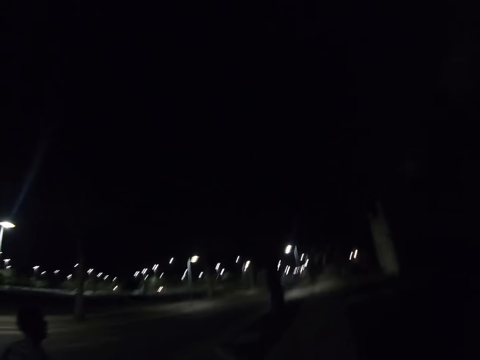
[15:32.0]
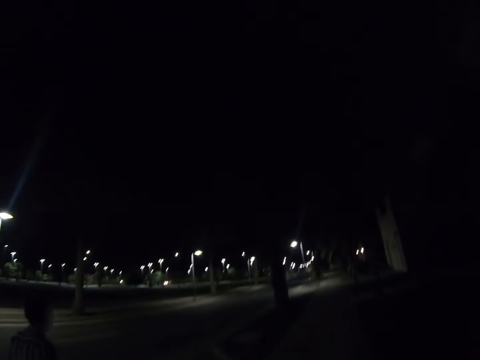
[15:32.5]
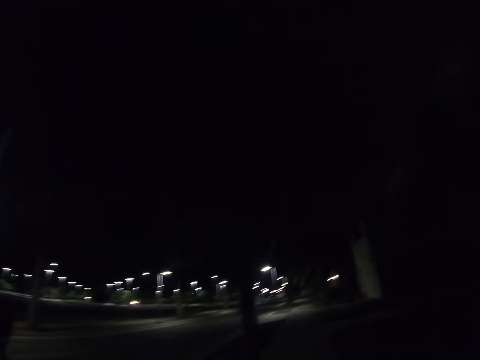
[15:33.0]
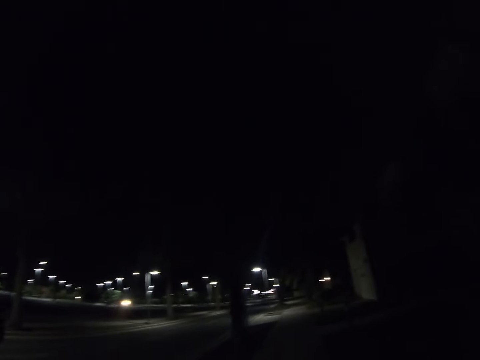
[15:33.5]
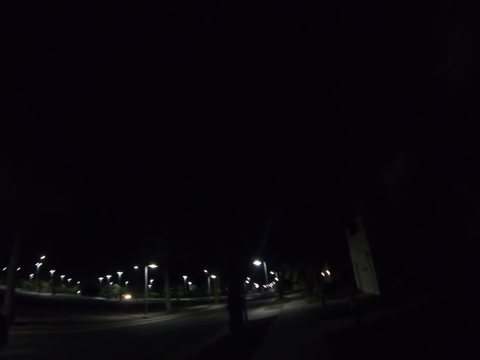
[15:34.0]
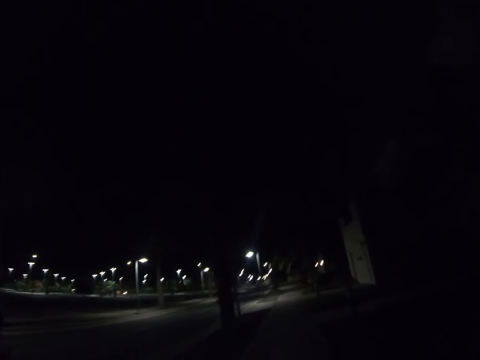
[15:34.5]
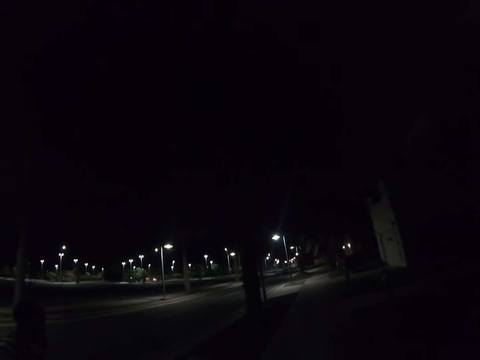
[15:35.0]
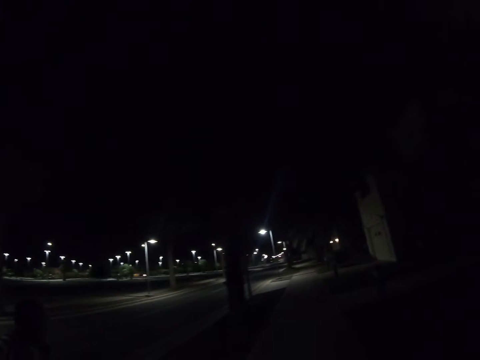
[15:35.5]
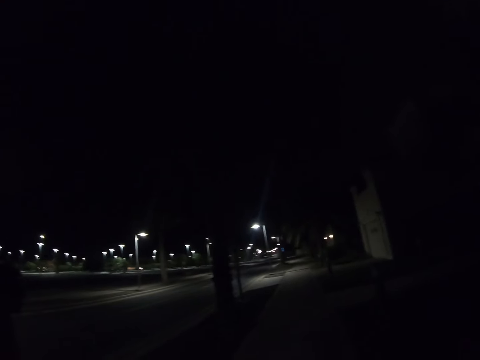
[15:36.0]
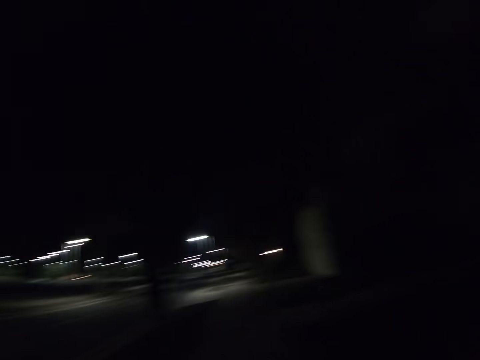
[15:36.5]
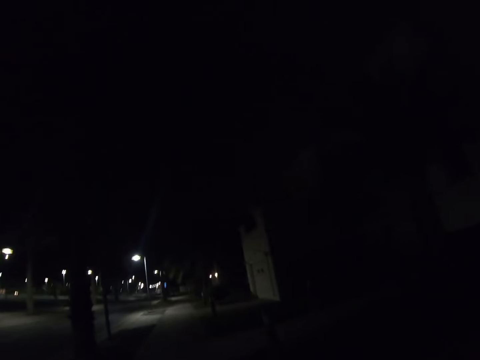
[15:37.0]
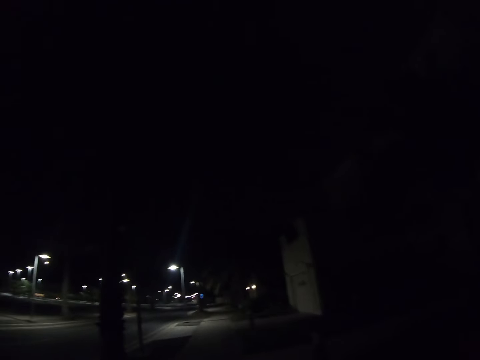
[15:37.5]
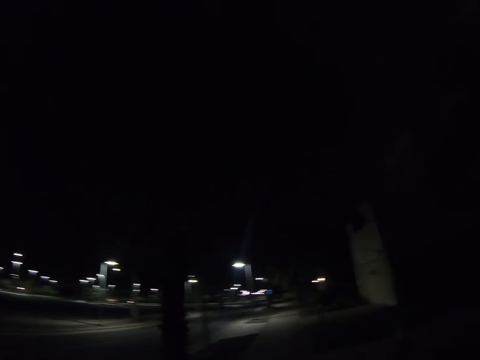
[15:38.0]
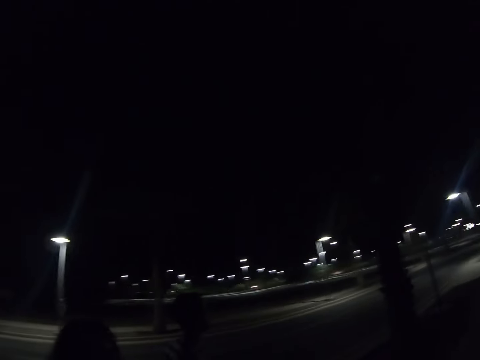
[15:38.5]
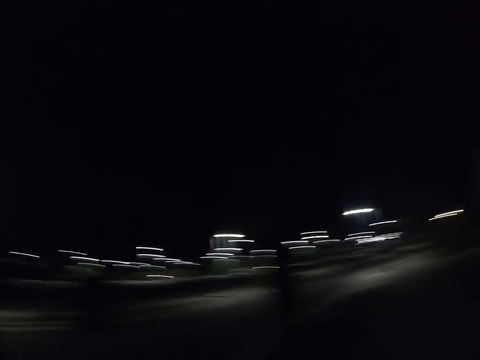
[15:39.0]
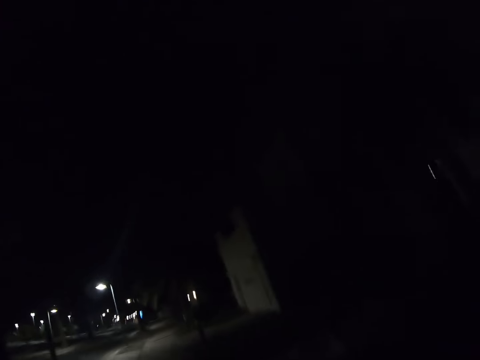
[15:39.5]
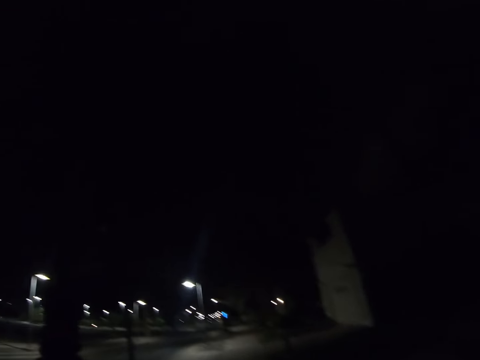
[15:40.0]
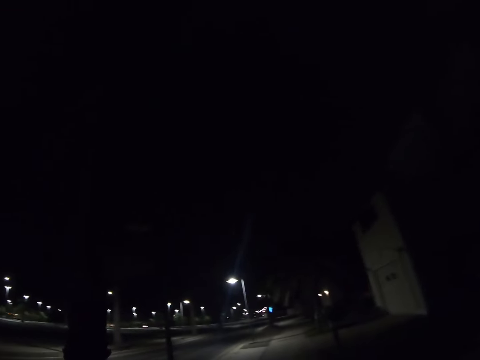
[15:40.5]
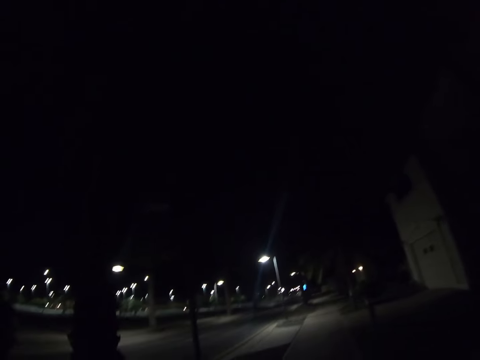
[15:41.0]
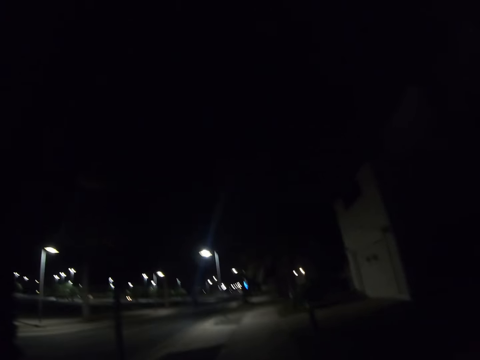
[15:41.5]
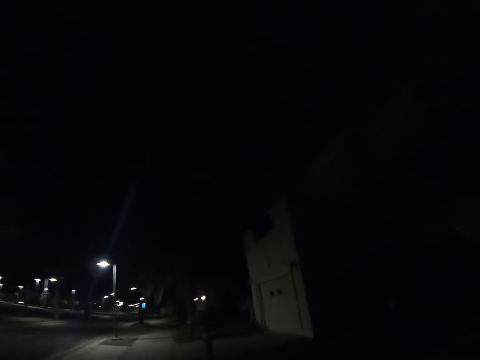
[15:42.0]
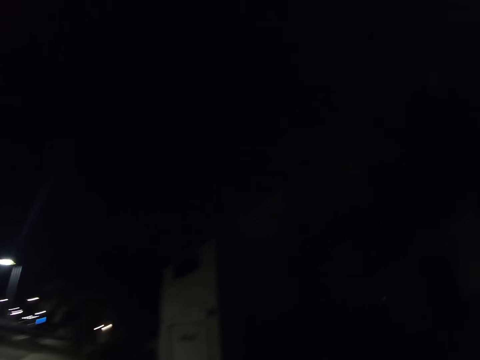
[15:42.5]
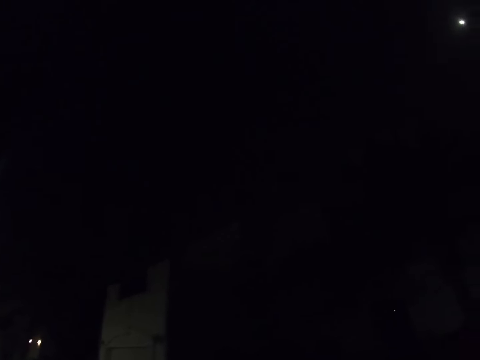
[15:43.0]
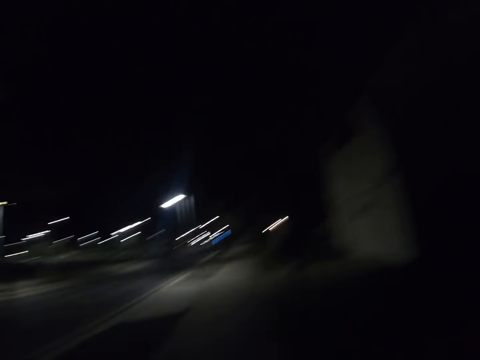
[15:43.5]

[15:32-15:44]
A man walks on the road. The camera wearer walks on the road. The man walks on the road. The camera wearer walks on the road. A woman walks on the road. The man walks on the road. The camera wearer walks on the road. The man walks on the road. The camera wearer walks on the road.

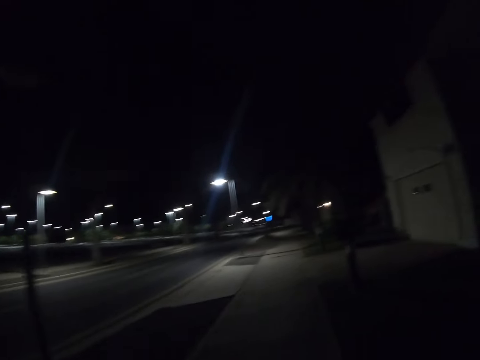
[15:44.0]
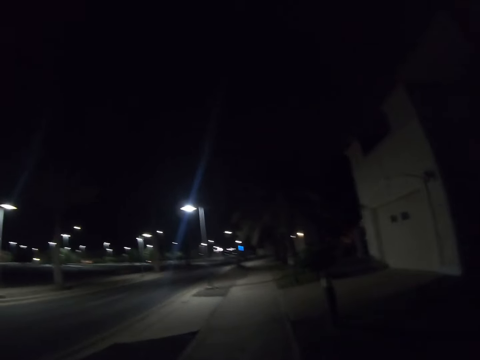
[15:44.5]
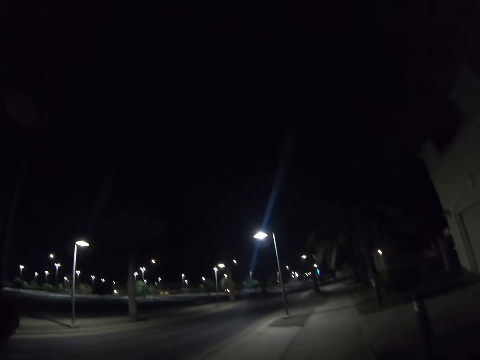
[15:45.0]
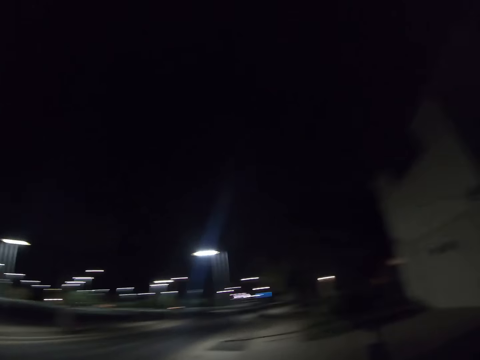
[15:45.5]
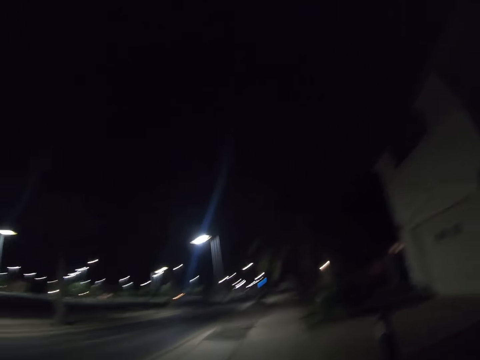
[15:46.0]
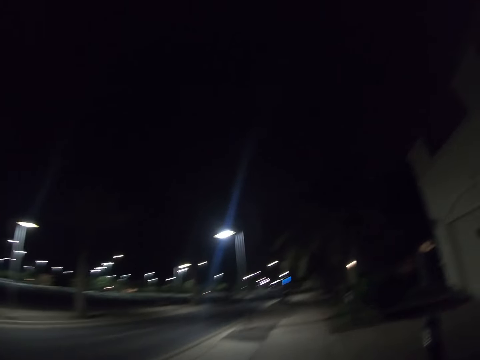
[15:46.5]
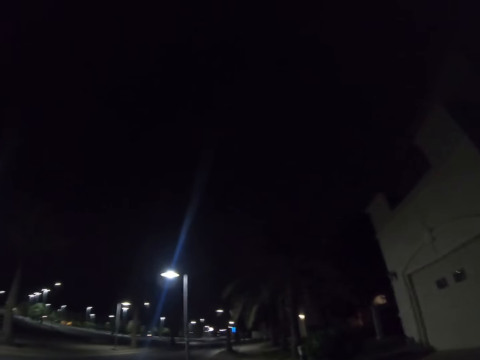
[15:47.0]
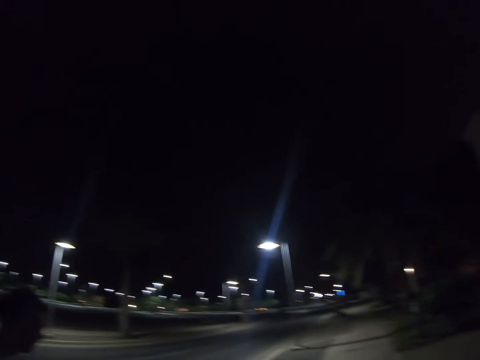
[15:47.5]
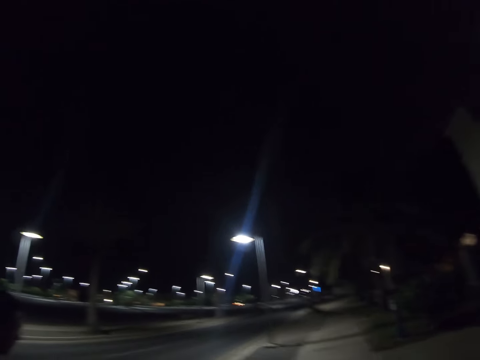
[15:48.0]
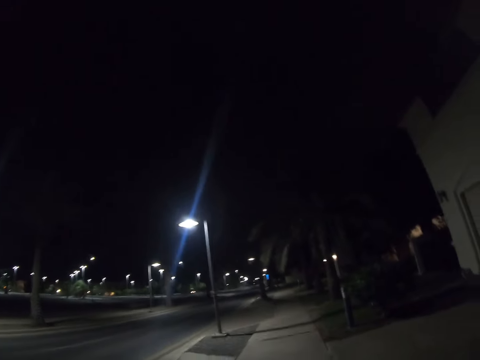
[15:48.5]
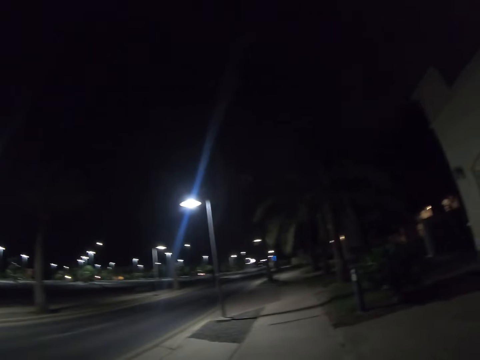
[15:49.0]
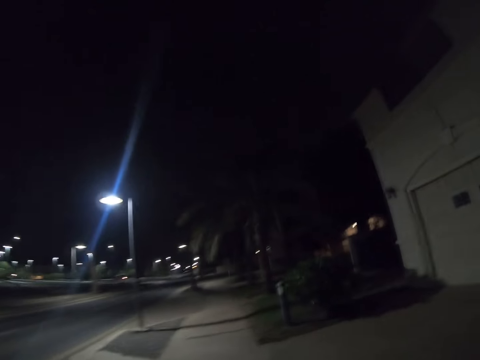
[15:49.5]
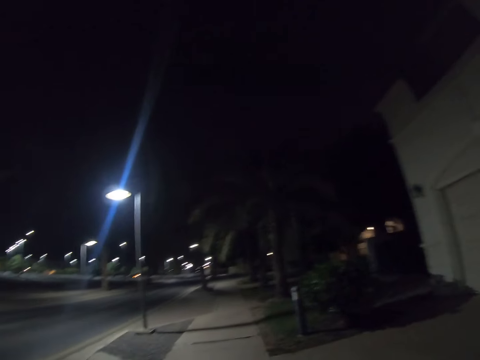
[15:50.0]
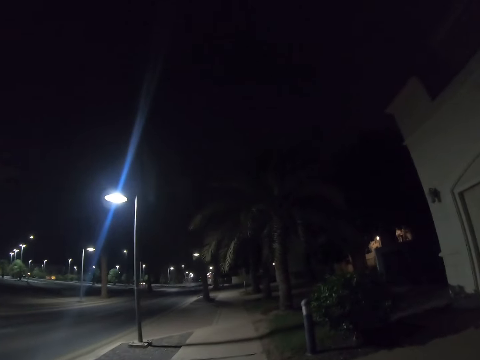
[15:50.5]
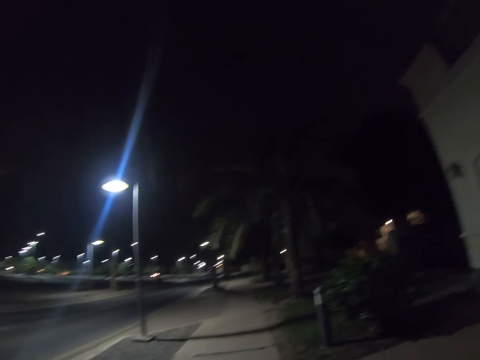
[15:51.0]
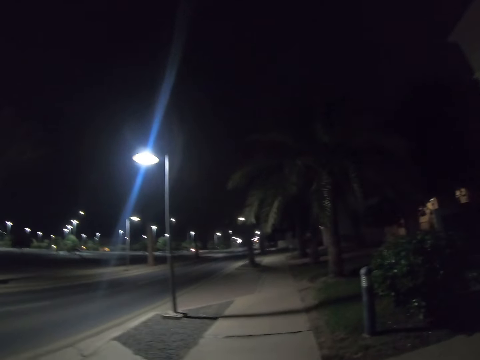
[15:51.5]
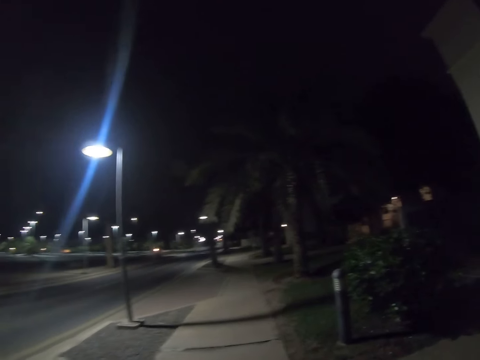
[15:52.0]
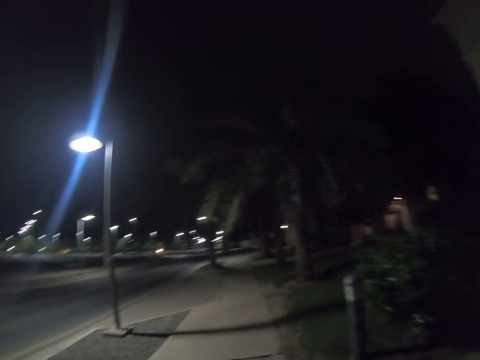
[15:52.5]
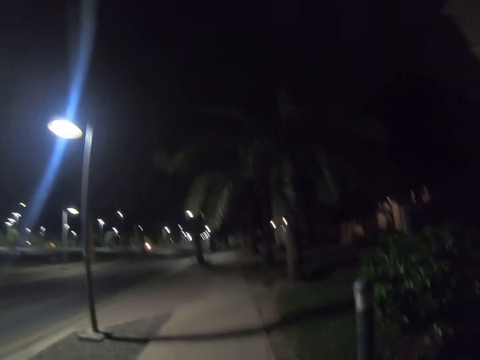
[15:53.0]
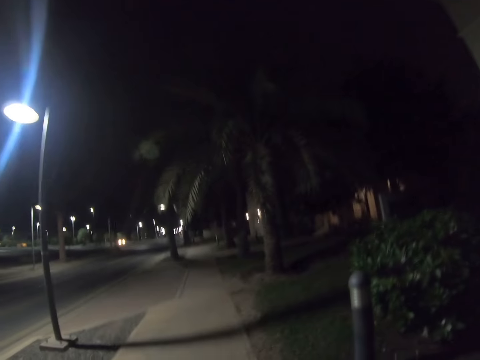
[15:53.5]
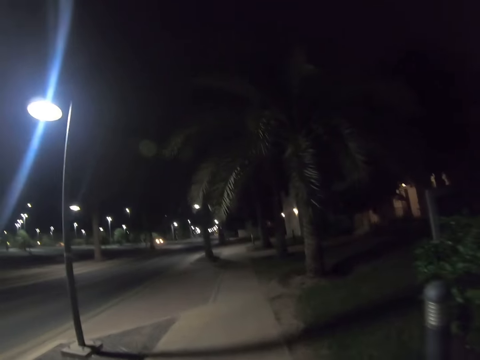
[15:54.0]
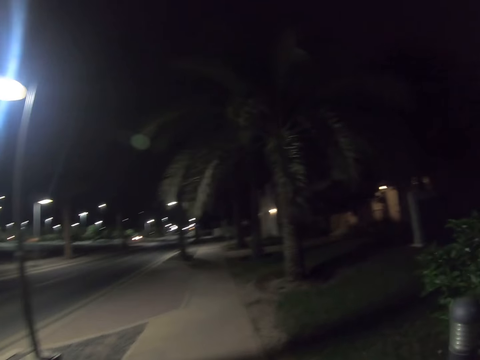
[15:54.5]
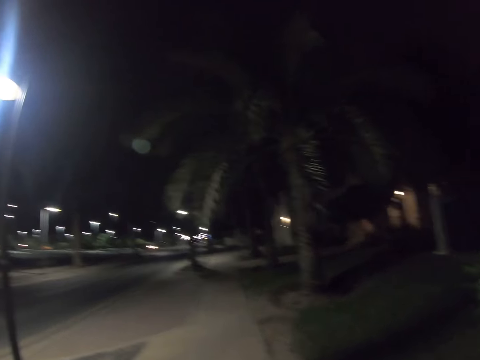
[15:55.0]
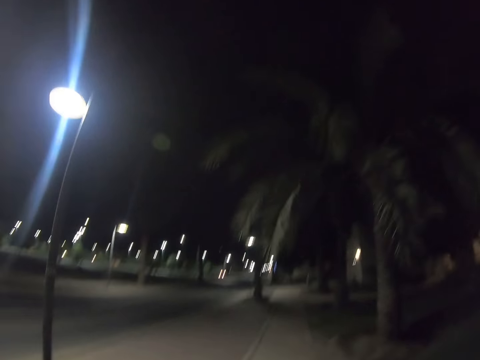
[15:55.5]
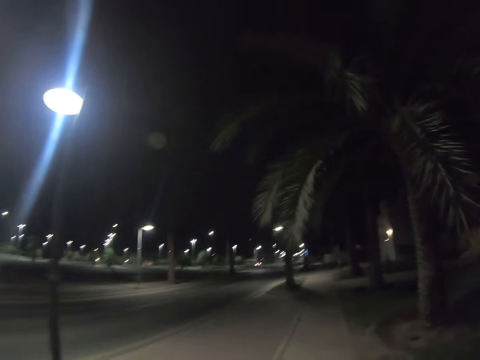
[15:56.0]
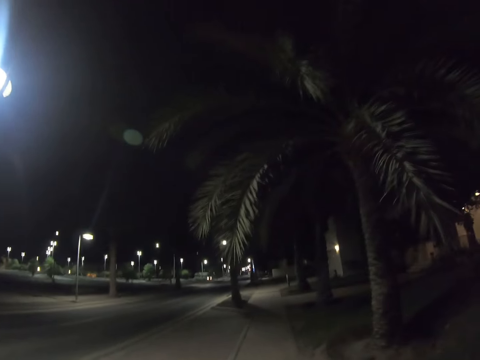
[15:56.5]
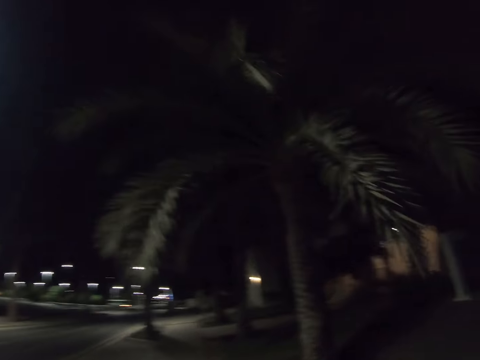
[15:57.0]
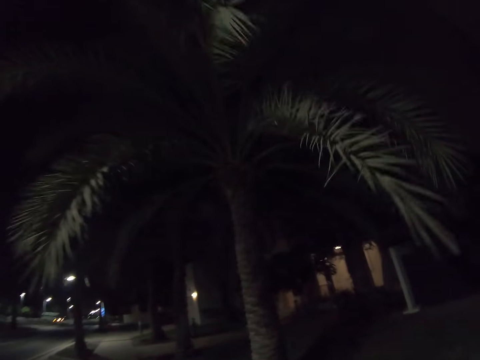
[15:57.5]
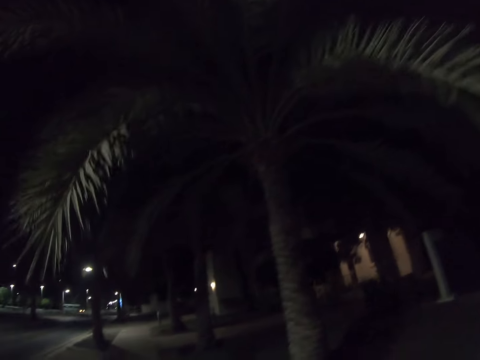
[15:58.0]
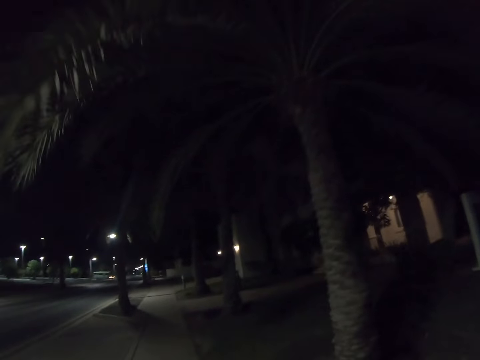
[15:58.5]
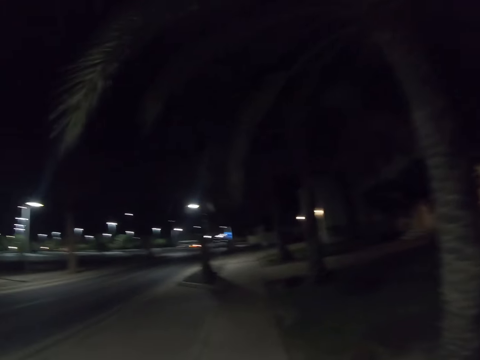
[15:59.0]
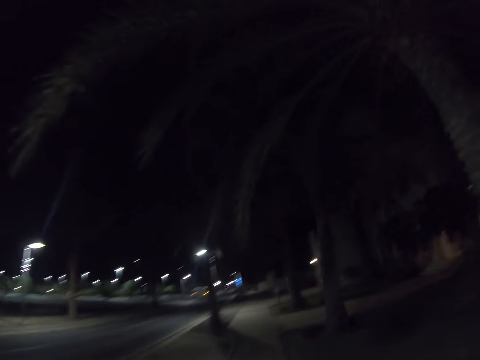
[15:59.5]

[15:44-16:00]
A man walks on the road. The camera wearer walks on the road. The man walks on the road. The camera wearer walks on the road. The man walks on the road. The camera wearer walks on the road. The man walks on the road. The camera wearer walks on the road.
